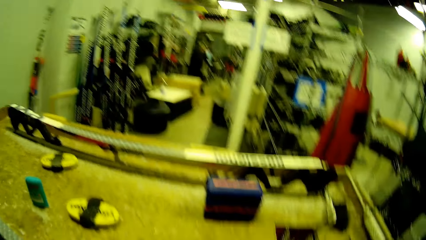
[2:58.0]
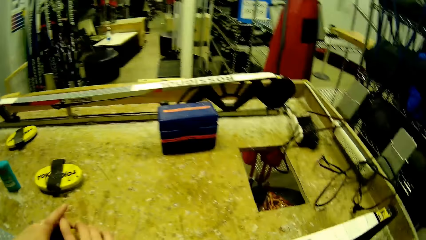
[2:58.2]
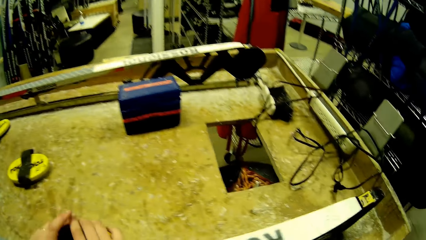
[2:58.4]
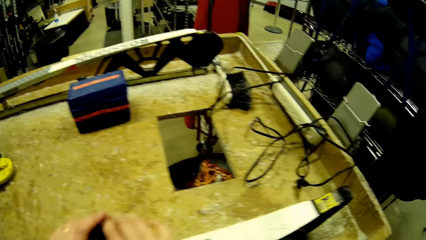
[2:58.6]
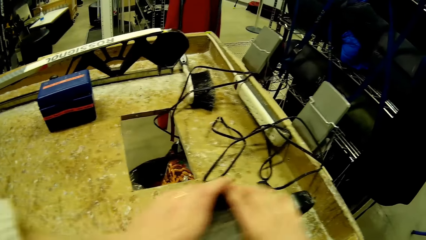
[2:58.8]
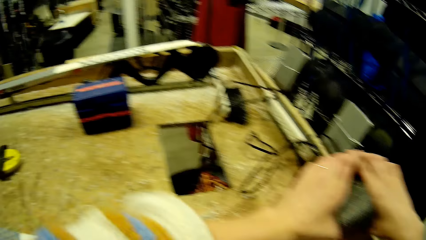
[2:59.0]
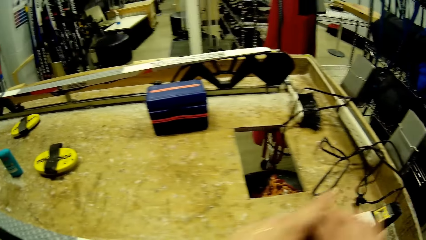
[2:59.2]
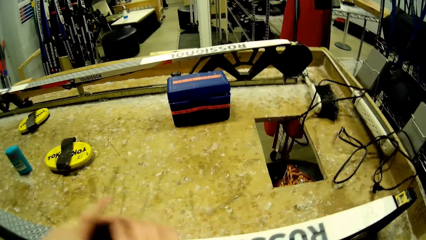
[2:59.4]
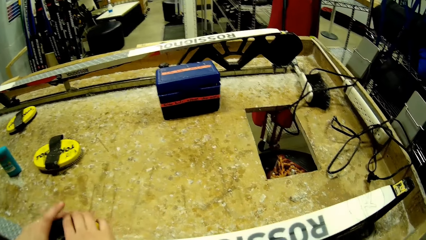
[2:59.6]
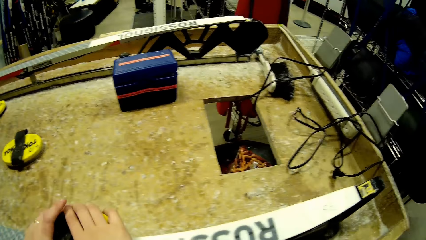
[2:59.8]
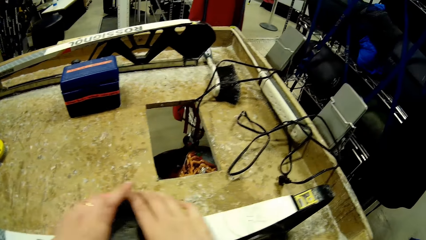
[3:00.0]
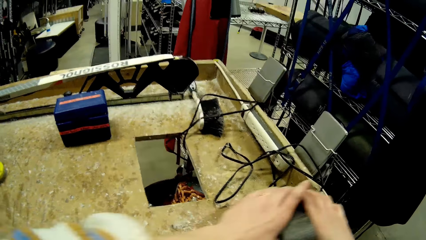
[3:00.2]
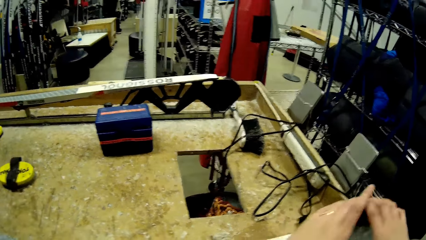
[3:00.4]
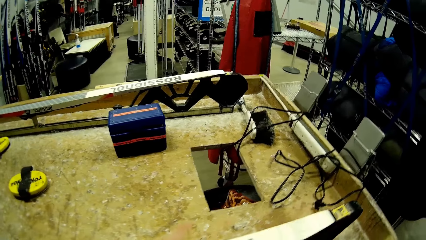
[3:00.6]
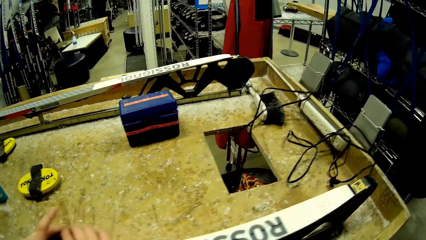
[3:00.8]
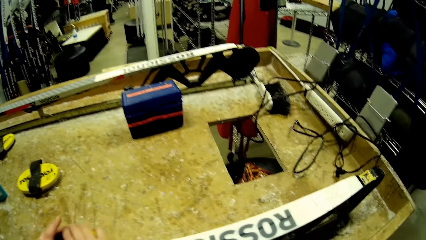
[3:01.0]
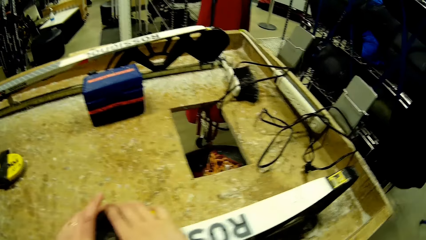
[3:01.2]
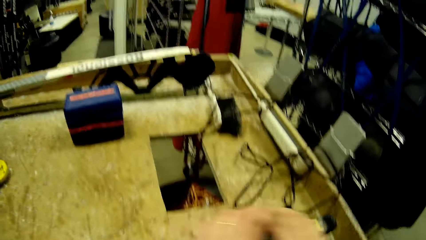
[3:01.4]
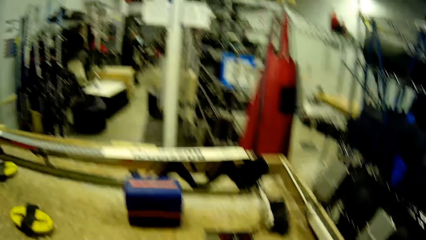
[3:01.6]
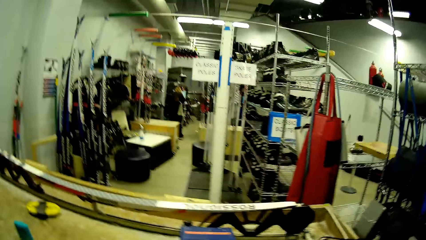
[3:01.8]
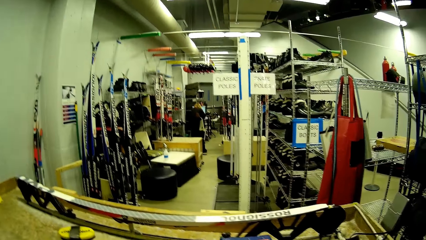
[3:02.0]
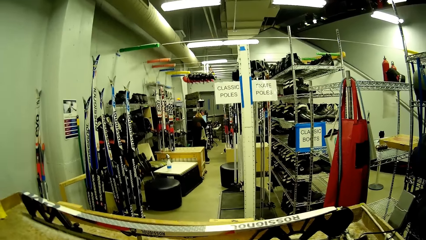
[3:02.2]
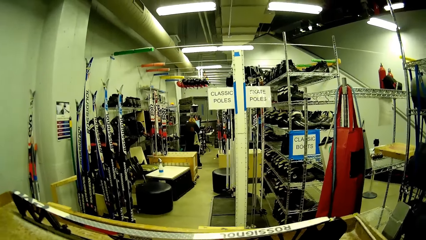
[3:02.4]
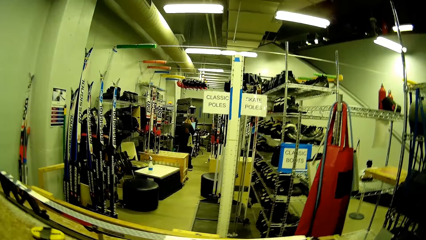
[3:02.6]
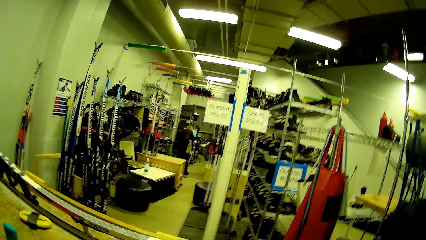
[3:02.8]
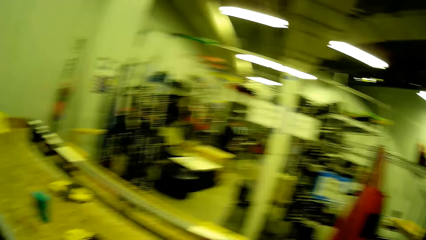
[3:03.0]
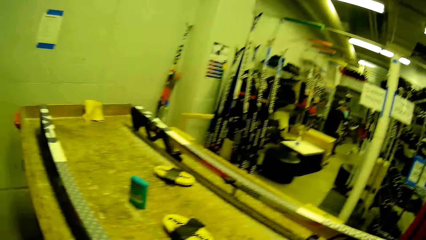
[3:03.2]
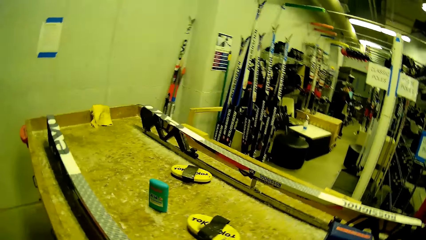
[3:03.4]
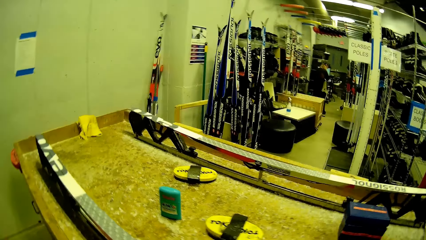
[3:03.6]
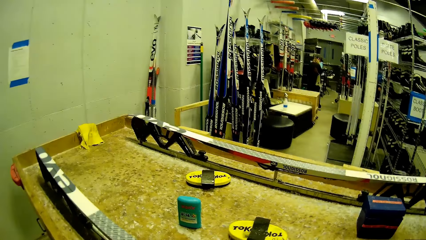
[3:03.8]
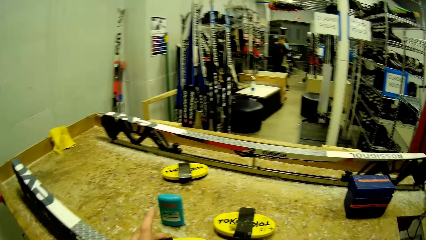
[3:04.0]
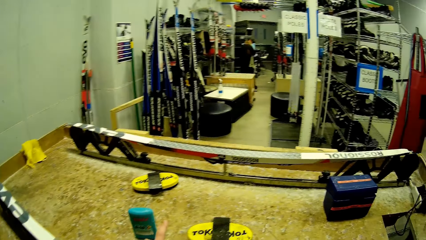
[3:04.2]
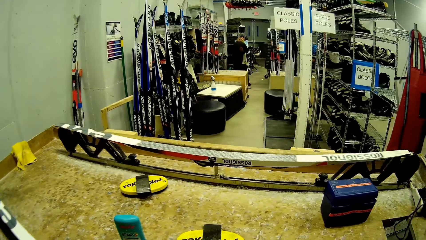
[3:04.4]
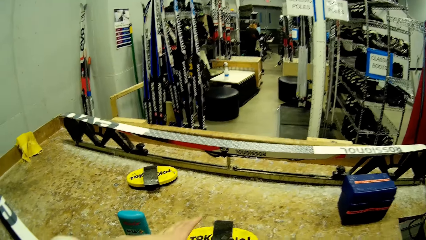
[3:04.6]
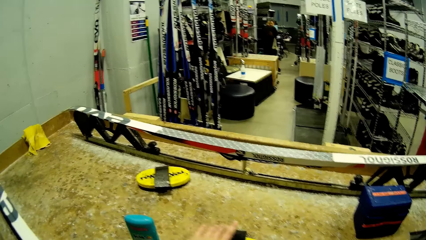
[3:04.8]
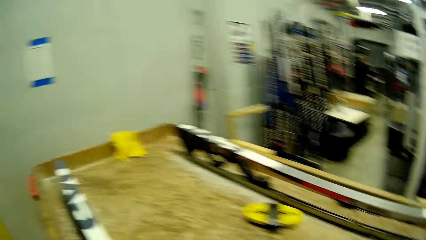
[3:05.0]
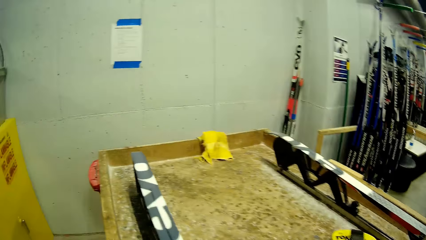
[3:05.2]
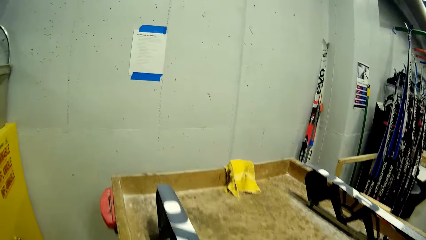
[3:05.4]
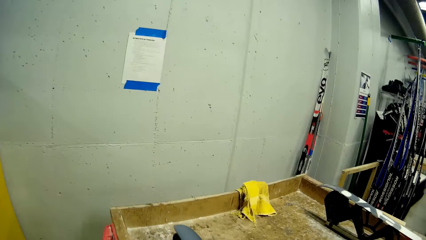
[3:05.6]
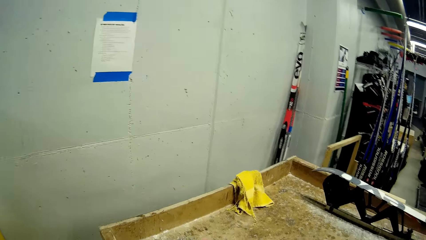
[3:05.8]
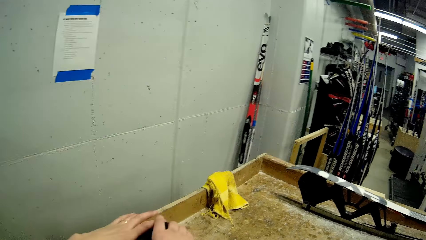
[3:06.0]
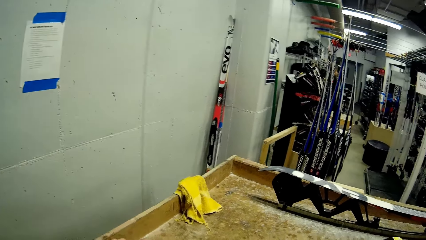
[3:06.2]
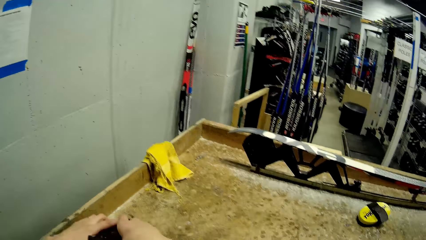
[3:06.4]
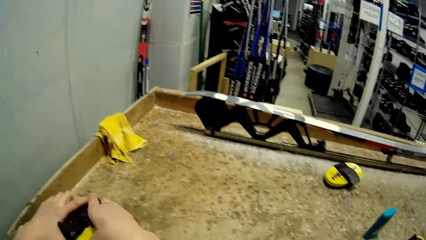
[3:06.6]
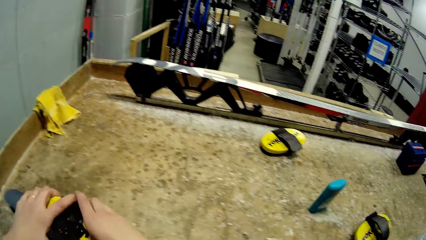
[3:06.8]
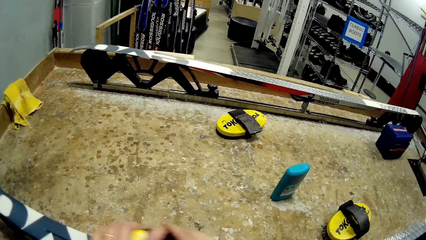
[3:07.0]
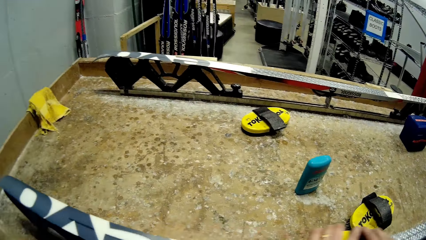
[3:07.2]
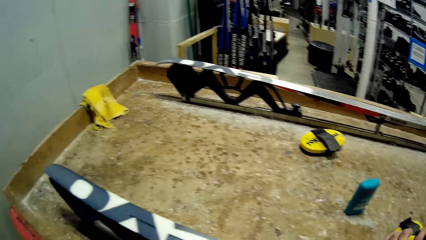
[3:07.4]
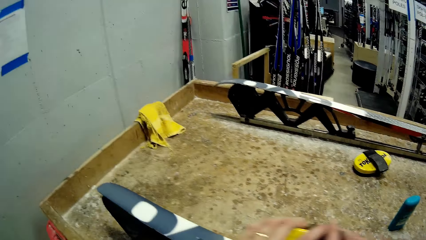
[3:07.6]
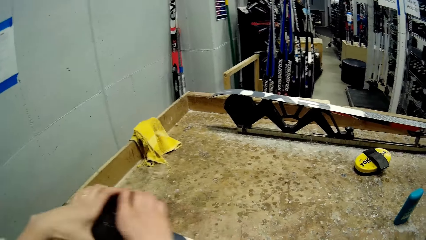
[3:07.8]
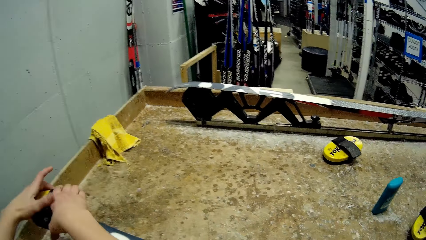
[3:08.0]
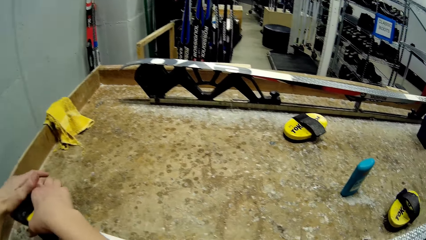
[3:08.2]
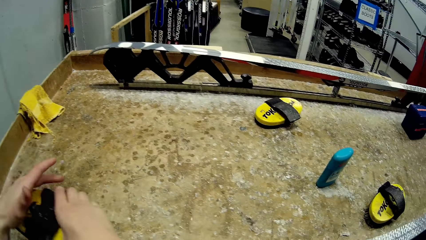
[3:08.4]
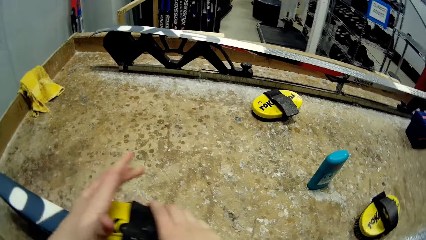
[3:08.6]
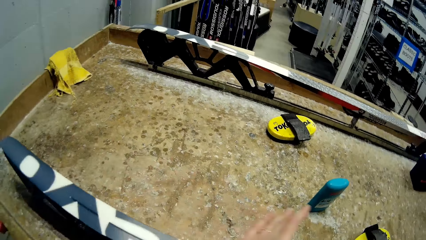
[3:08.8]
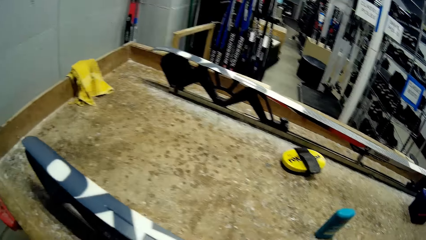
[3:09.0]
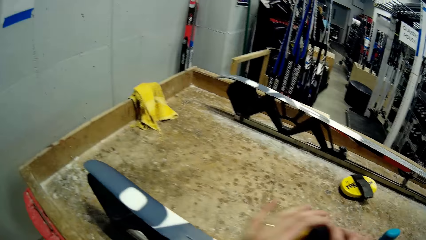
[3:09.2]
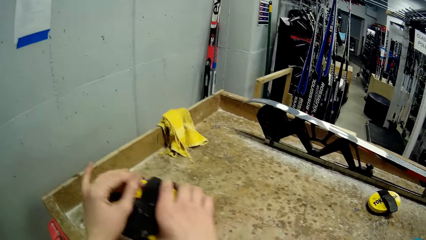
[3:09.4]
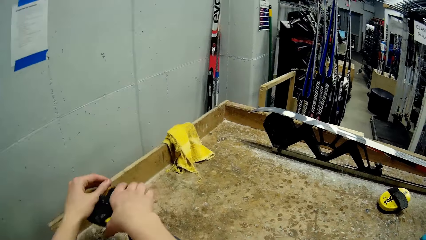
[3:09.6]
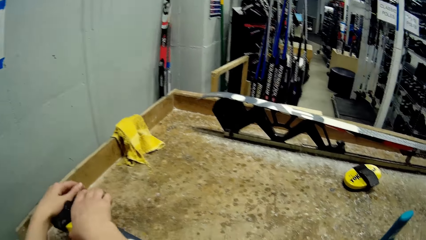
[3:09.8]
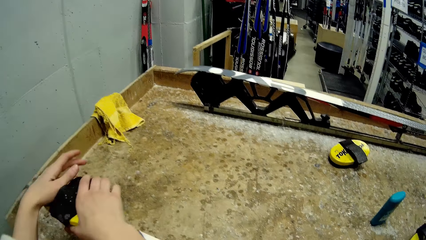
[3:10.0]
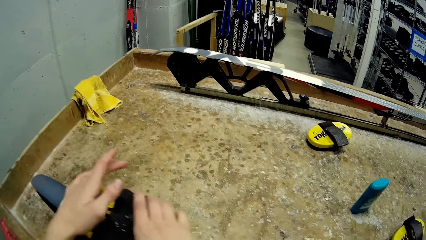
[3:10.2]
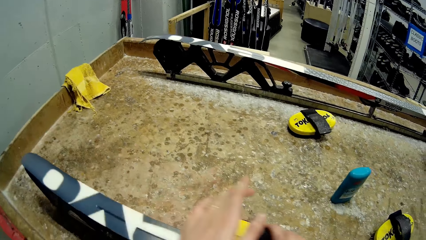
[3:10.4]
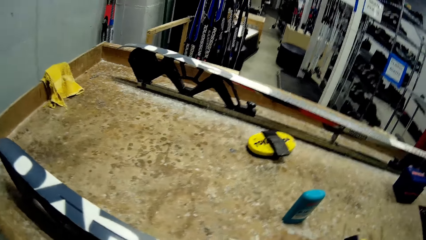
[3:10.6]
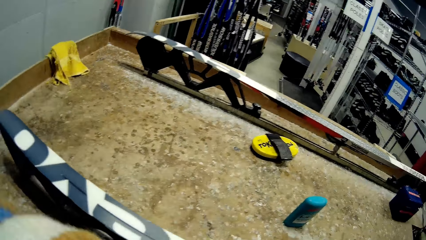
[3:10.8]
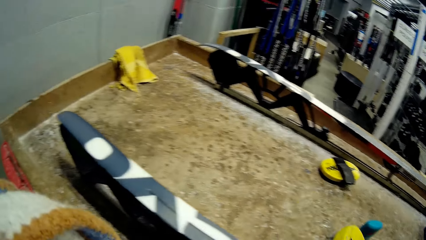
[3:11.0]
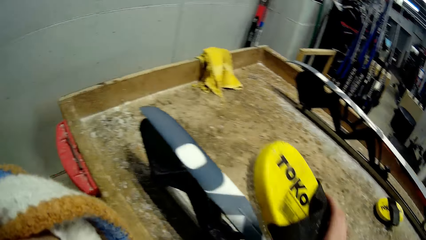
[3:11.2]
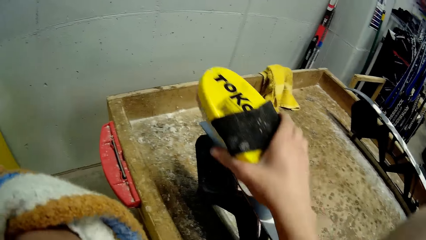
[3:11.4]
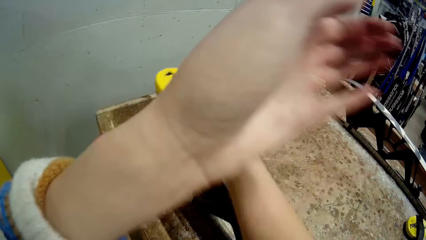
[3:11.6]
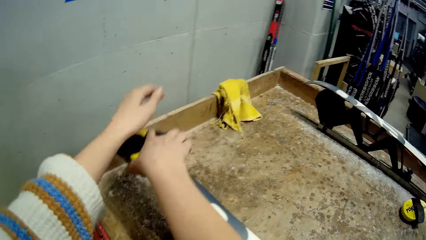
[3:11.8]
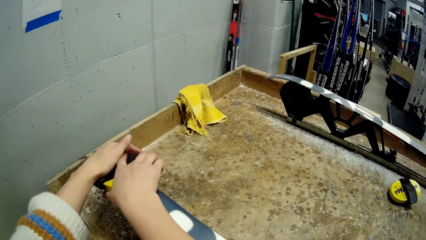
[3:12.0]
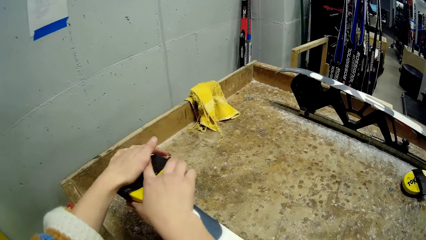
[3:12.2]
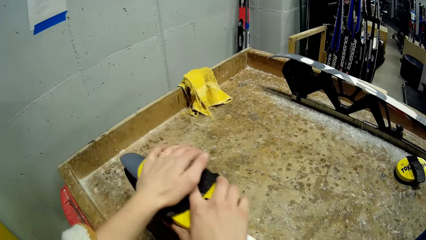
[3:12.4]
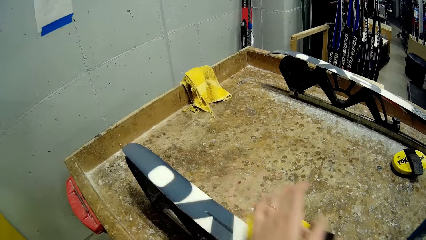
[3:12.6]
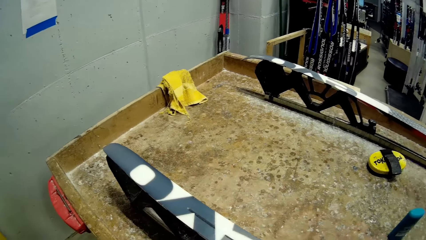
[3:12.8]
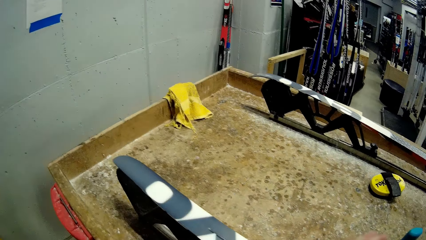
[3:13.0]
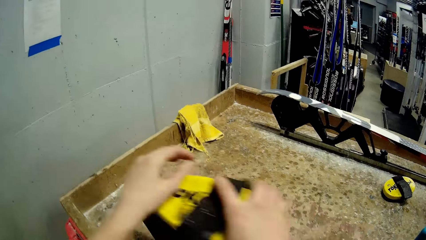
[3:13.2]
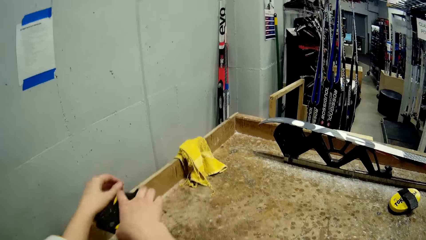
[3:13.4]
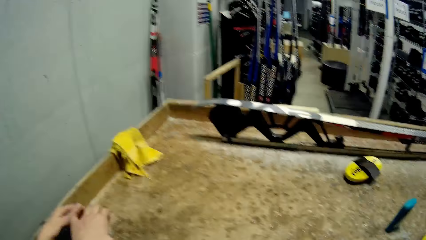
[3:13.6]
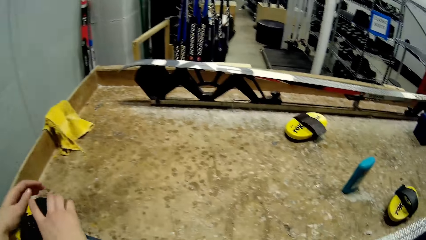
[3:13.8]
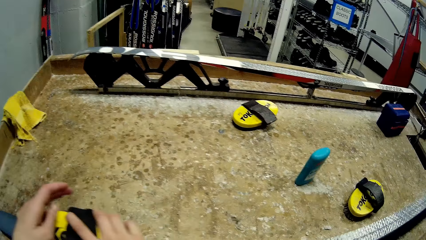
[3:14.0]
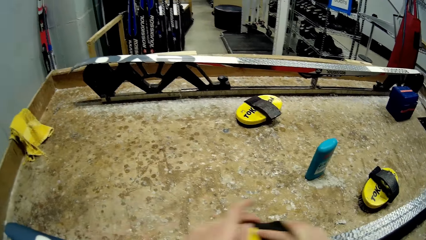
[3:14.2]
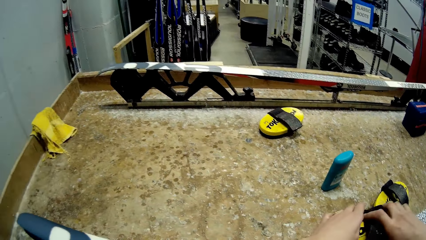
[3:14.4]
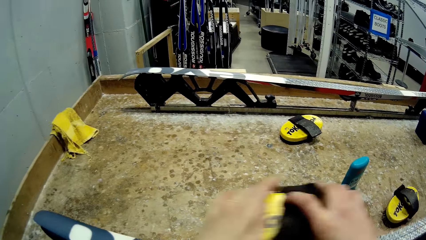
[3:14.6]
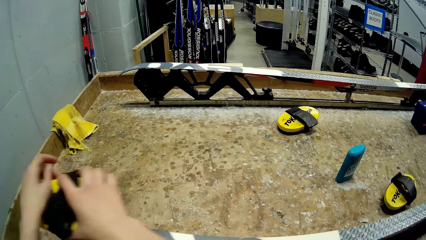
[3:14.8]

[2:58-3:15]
The camera wearer rubs wood filler on the inclined wood. They walk around. They rub wood filler on the inclined wood.
